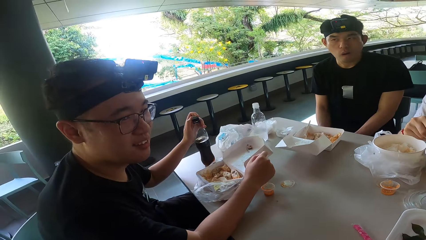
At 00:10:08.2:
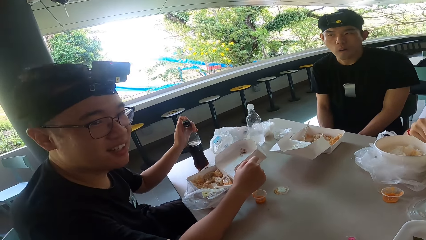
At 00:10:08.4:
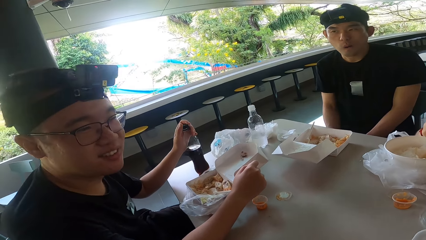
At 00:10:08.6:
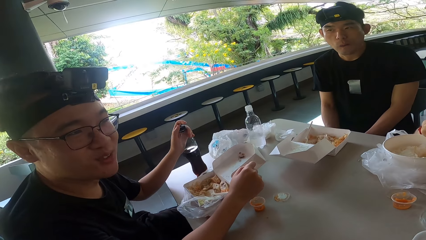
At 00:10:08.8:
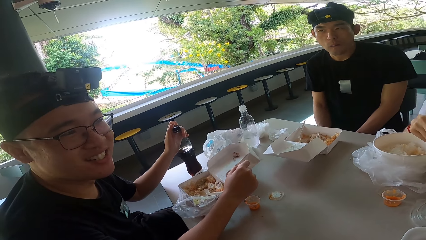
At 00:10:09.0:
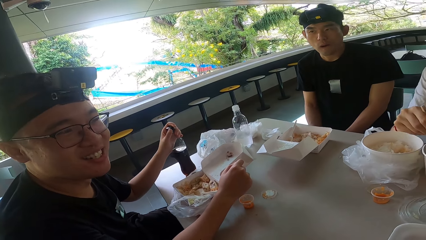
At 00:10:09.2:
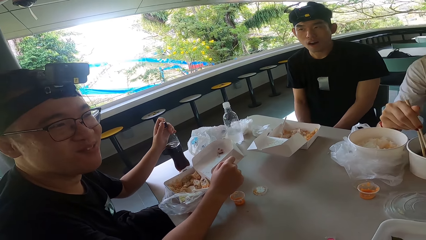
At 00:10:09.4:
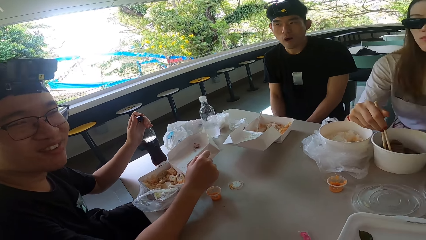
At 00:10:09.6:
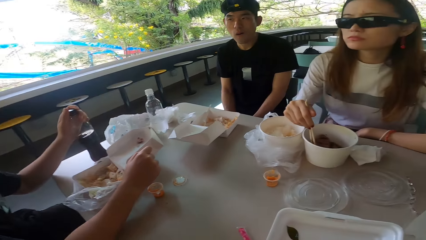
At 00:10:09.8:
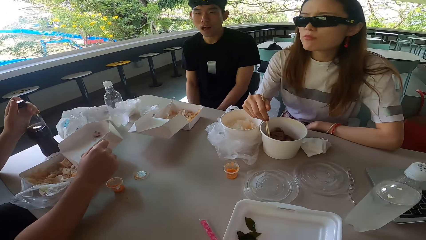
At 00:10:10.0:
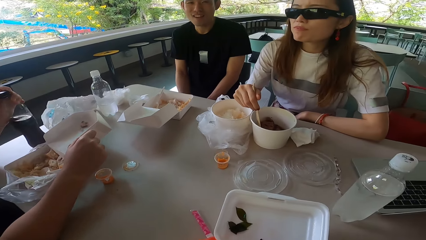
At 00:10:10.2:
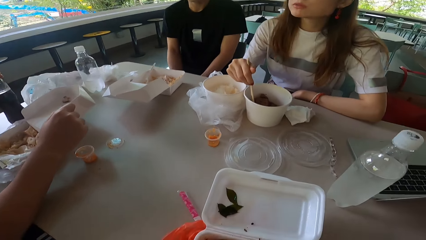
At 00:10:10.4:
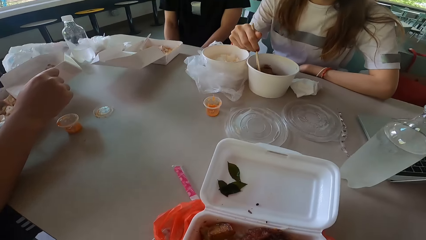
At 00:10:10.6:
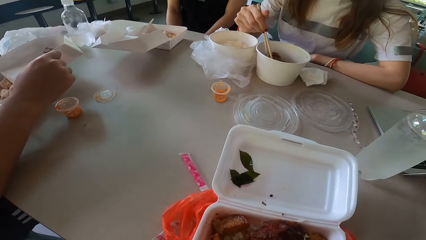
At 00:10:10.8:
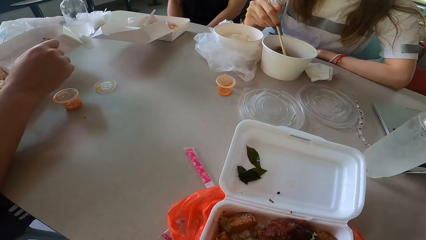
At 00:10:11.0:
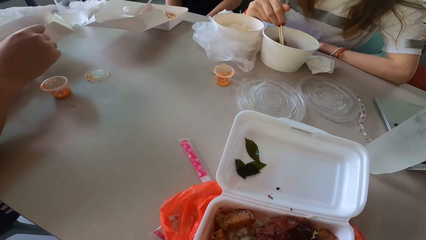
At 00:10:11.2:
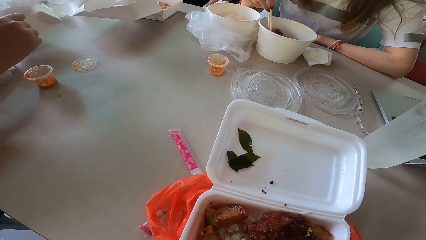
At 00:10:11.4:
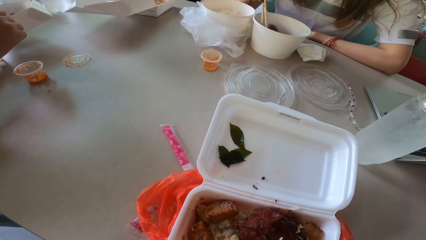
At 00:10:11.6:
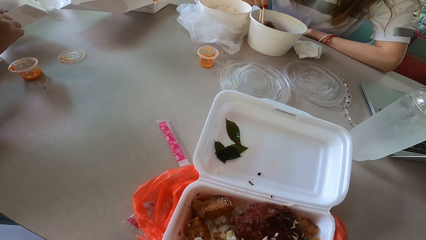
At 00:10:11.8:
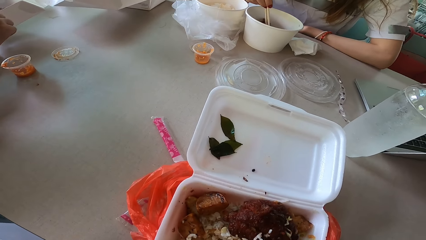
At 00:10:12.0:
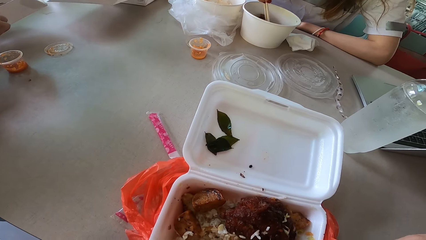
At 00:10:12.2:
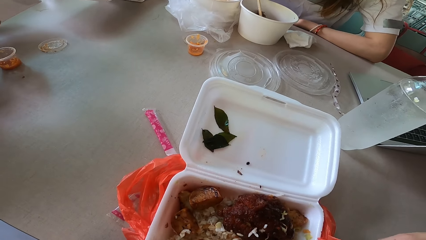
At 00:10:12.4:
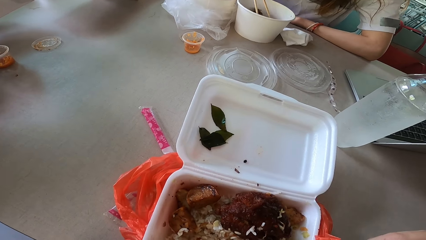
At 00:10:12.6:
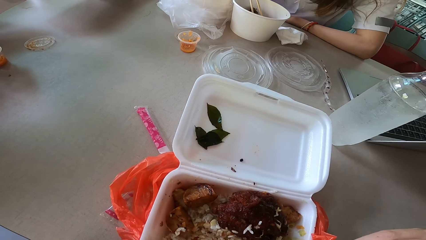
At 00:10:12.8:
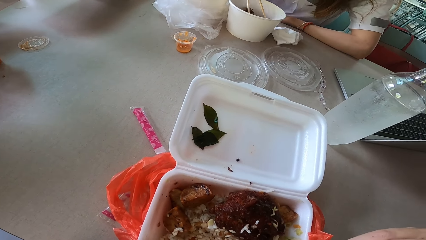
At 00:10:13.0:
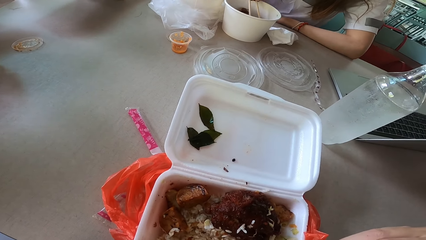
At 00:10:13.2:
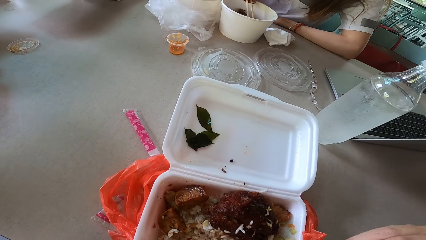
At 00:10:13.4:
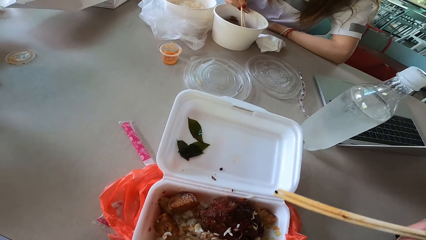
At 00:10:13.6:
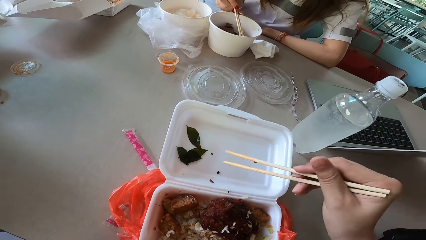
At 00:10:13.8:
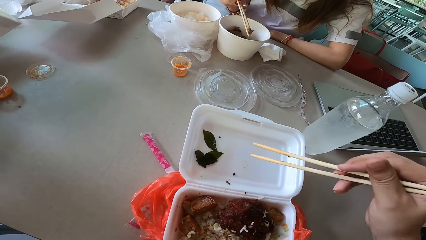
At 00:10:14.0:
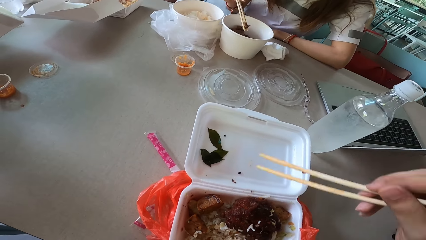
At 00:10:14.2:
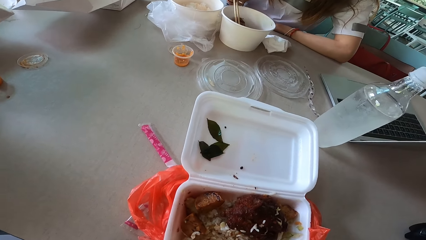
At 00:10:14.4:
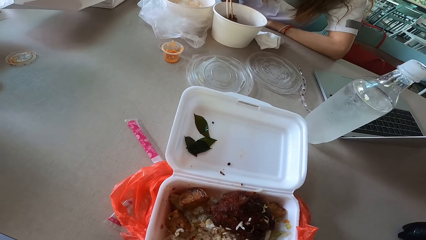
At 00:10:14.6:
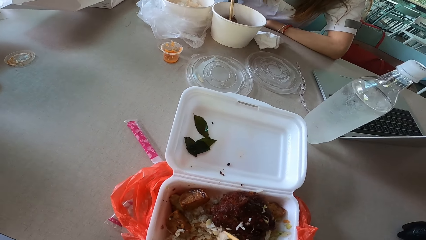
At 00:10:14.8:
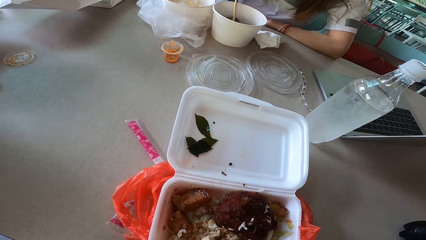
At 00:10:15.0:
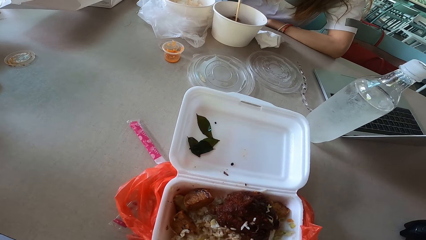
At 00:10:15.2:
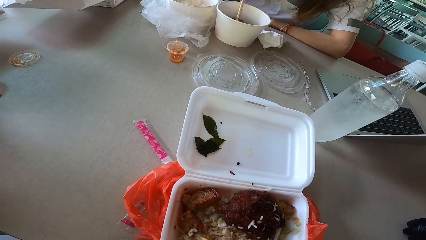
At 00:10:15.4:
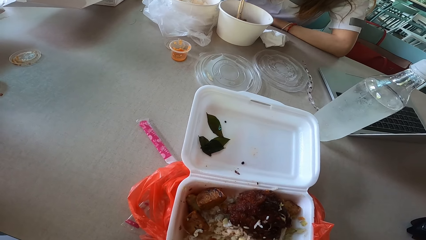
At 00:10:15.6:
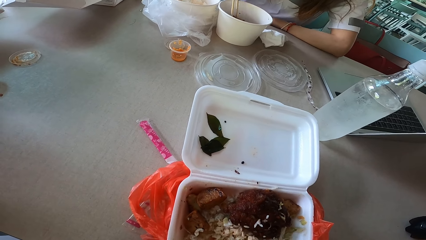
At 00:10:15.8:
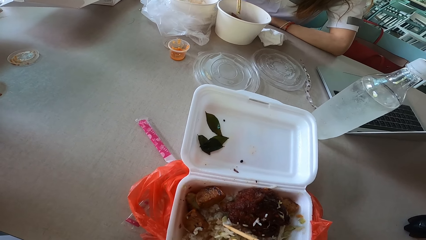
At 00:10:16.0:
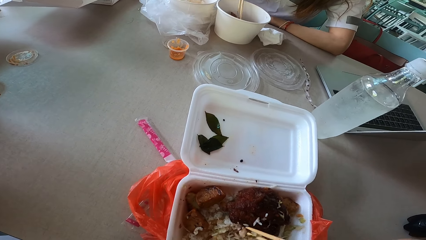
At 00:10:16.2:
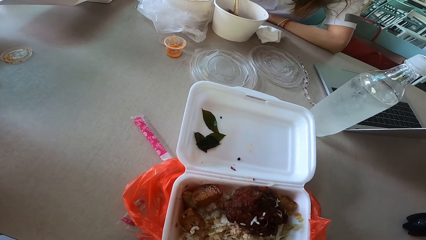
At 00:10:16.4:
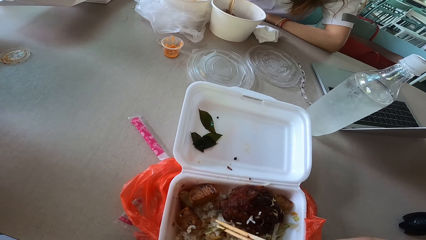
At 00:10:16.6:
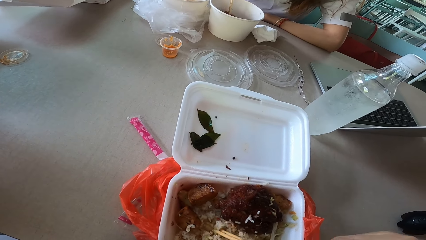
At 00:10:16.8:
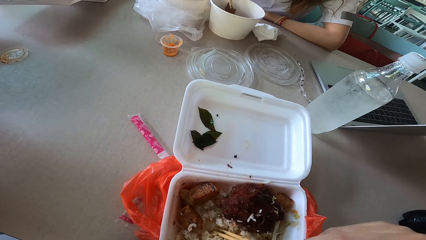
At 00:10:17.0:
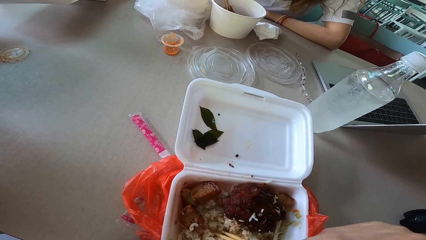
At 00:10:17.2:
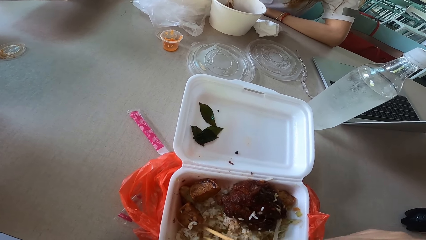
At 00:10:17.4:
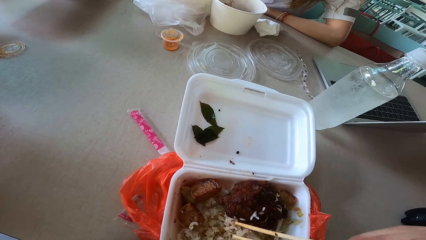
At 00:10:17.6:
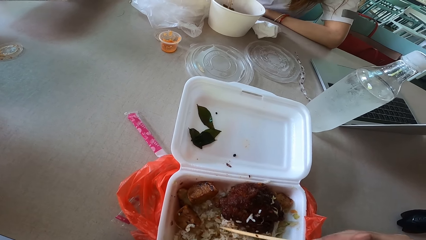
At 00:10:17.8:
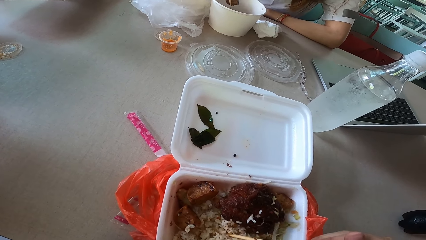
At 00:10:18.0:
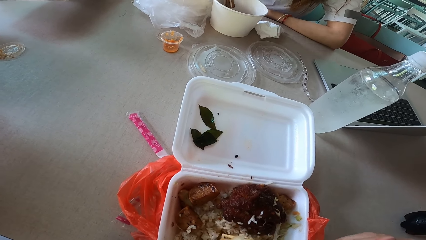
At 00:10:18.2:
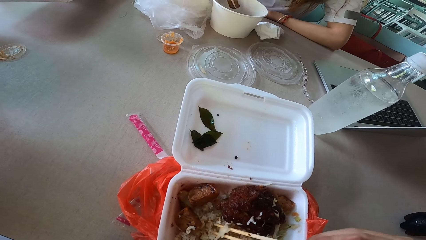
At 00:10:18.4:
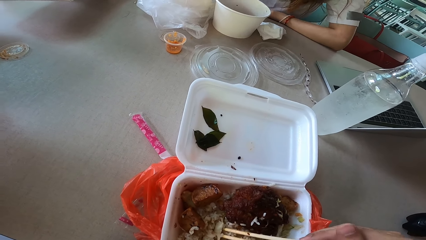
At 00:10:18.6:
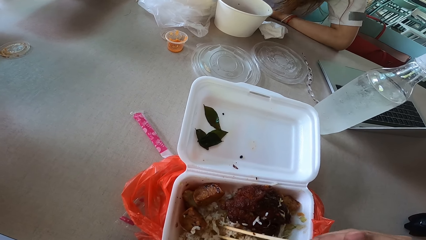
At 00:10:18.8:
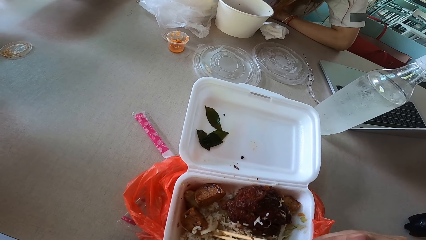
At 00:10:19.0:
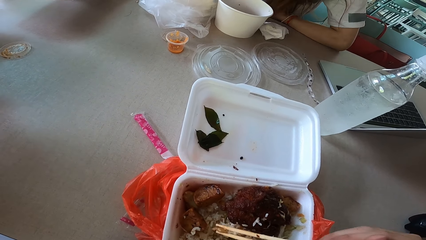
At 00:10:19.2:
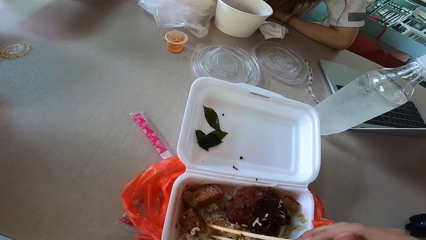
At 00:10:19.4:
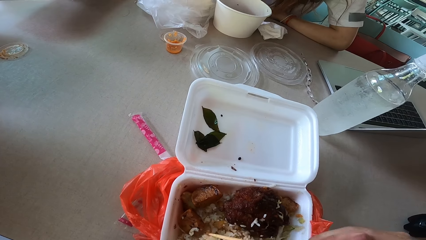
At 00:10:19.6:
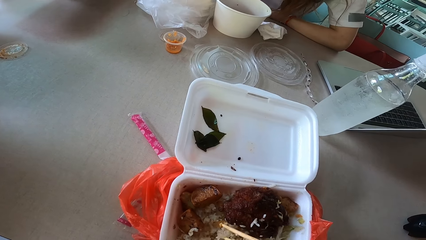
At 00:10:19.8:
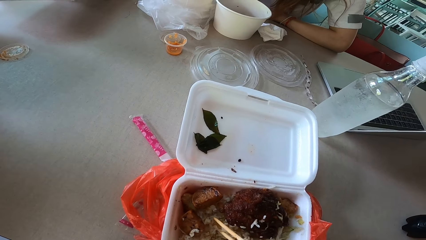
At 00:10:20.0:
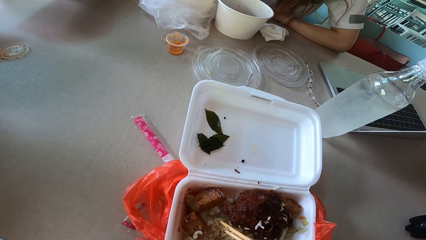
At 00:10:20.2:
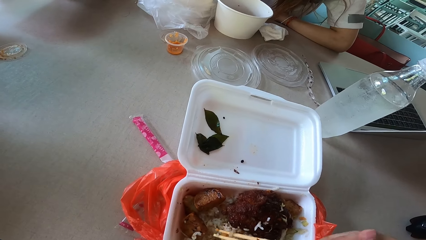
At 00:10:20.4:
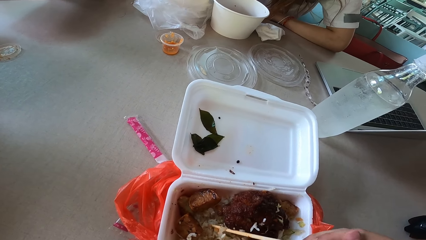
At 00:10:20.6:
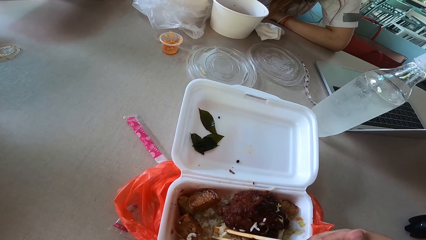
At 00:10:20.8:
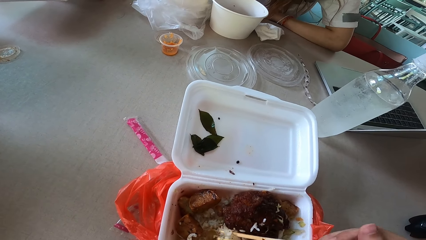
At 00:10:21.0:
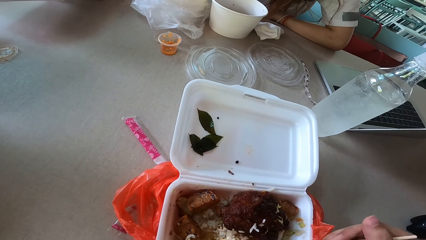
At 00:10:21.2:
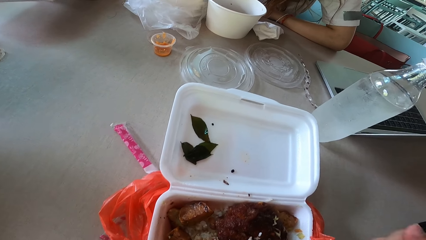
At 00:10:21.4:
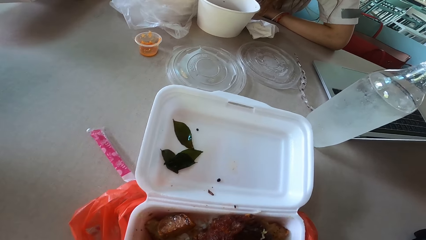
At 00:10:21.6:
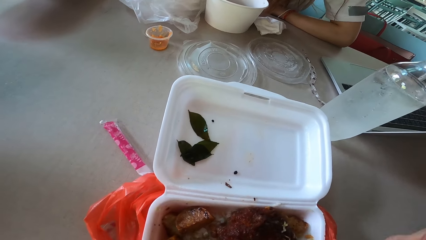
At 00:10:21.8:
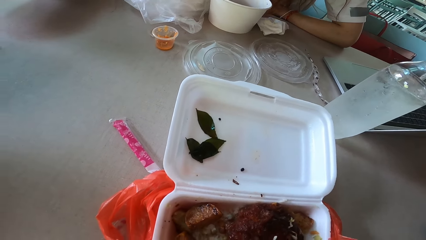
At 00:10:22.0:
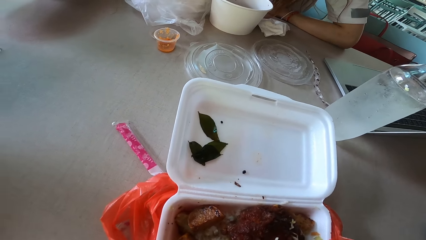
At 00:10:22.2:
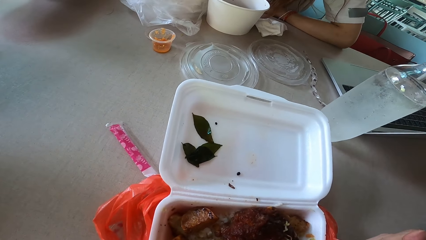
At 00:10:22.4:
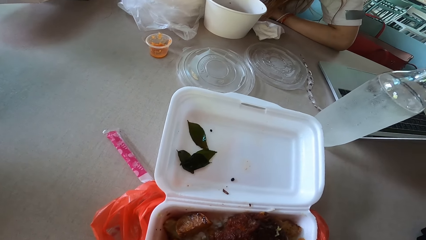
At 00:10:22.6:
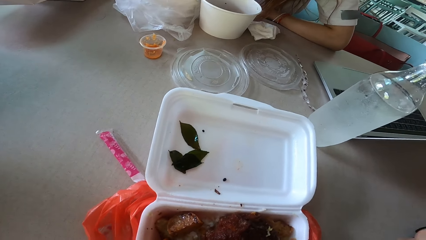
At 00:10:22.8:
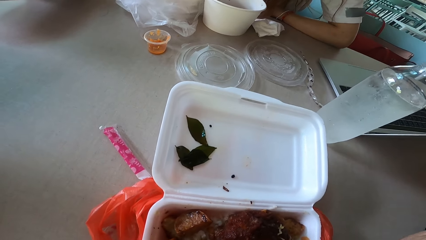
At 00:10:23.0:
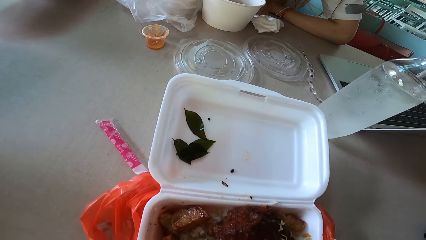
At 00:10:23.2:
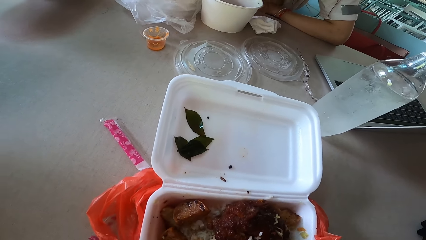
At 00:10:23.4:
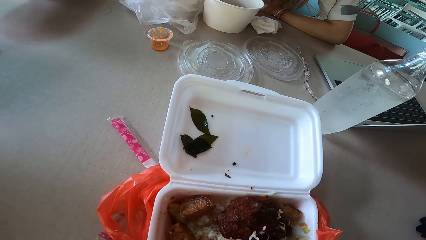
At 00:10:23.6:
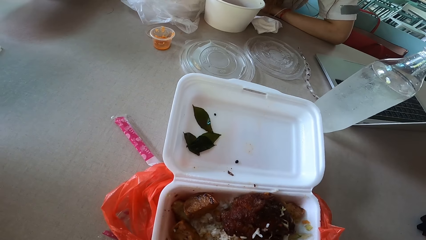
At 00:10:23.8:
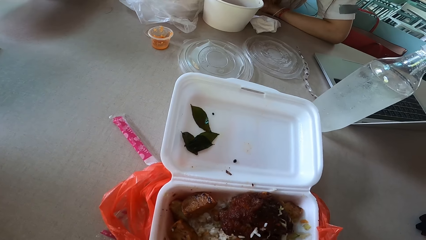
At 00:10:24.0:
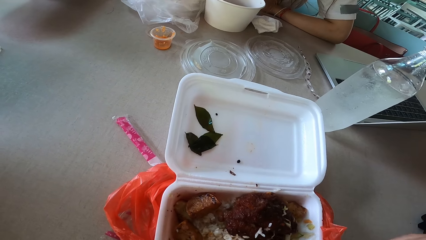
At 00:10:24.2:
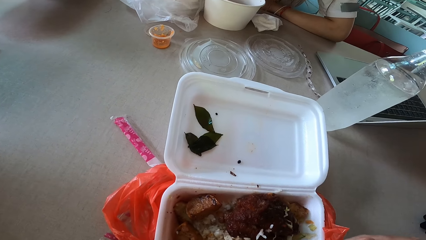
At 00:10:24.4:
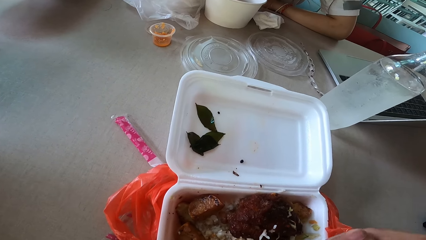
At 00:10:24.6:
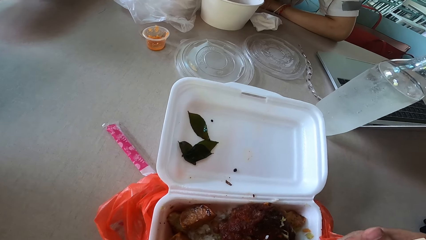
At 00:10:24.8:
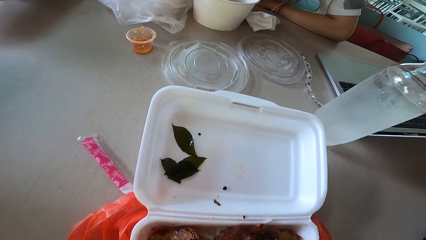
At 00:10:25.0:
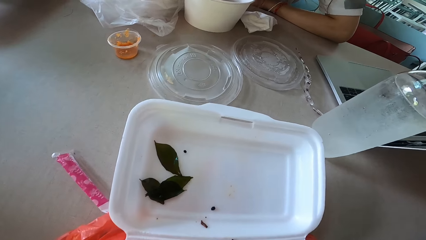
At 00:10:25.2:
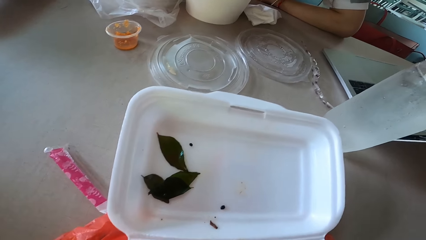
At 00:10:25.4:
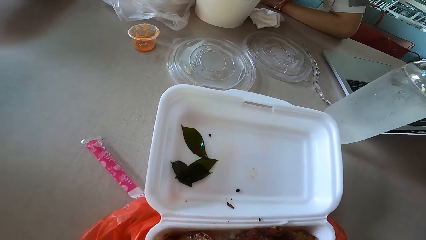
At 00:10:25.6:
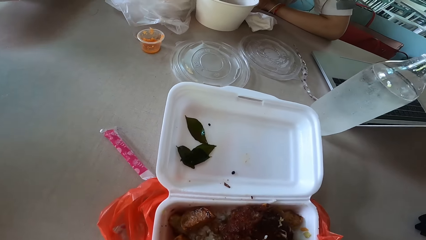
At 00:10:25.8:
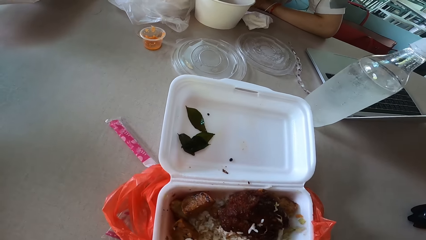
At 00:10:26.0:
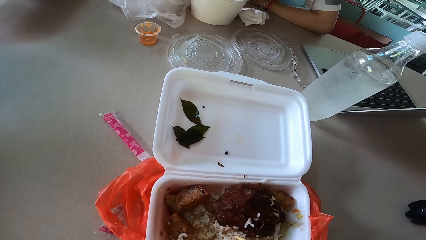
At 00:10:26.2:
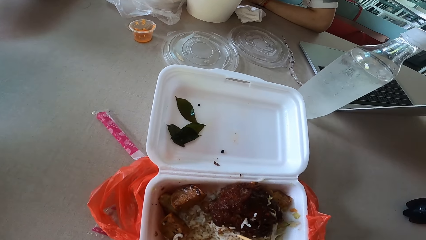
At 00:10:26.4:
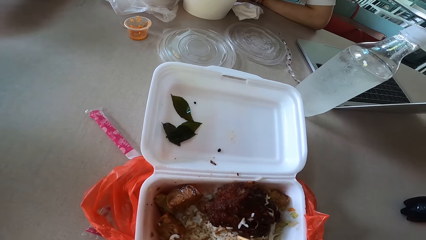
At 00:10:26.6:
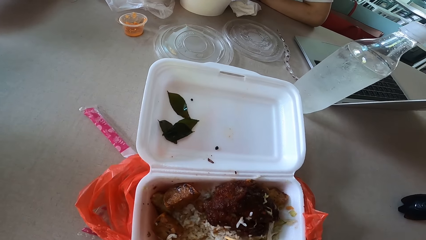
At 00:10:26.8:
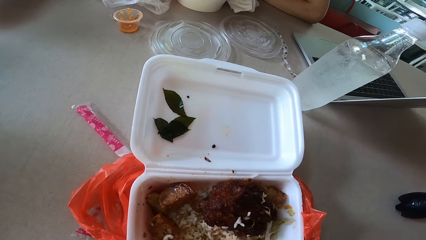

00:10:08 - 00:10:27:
A man turns forward. Another man talks to the camera wearer, turns right, puts a bottle on the table, and closes the bottle. A lady mixes something. The camera wearer holds chopsticks. The lady moves something. The camera wearer lifts something and stirs food with a chopstick. The lady picks something with a chopstick and eats something. The camera wearer stirs the food with a chopstick.
